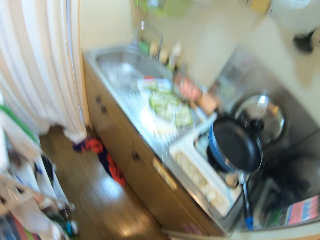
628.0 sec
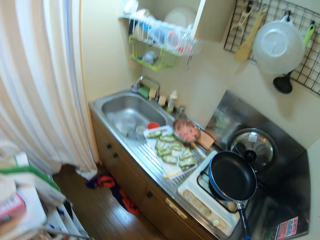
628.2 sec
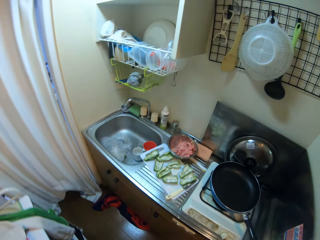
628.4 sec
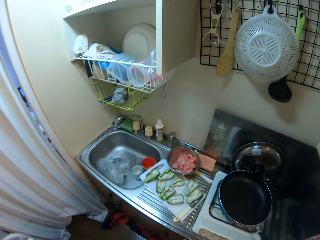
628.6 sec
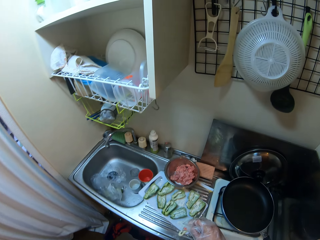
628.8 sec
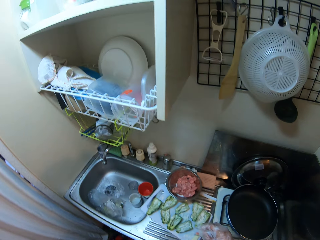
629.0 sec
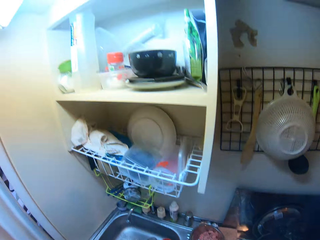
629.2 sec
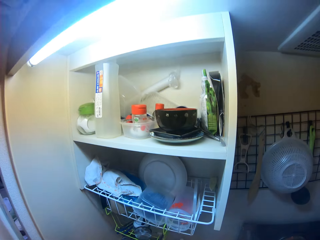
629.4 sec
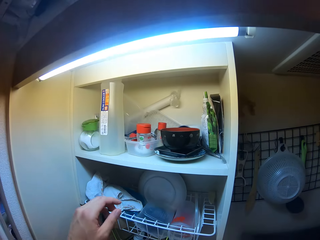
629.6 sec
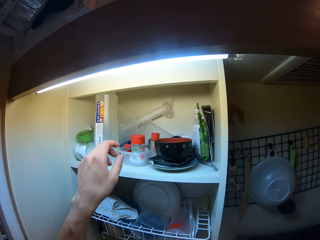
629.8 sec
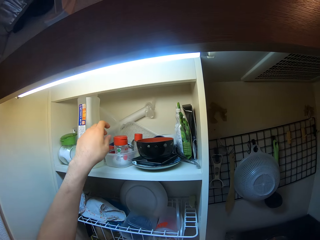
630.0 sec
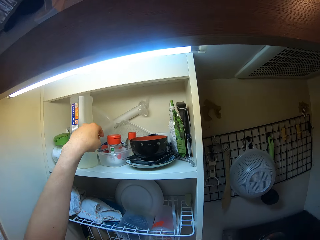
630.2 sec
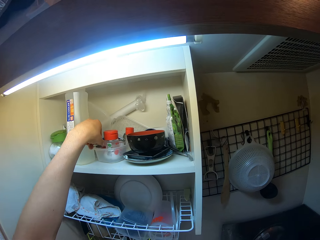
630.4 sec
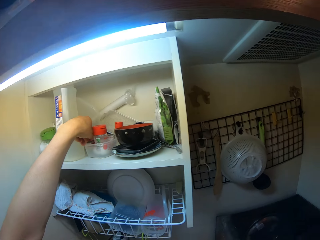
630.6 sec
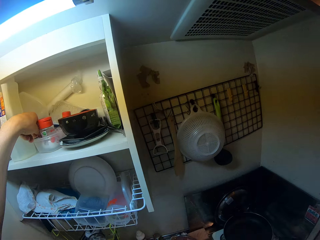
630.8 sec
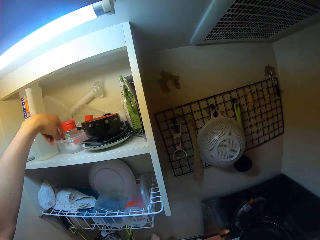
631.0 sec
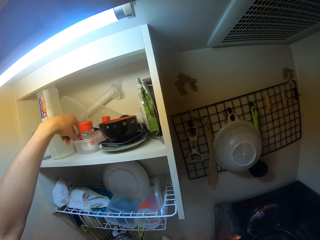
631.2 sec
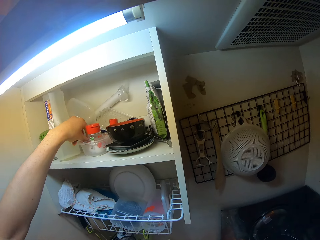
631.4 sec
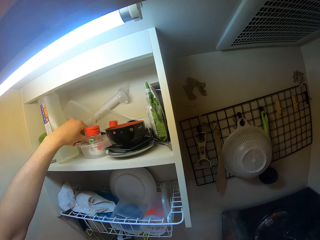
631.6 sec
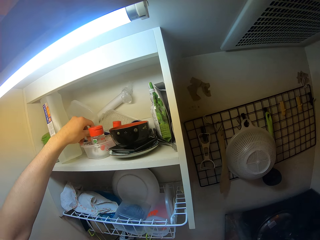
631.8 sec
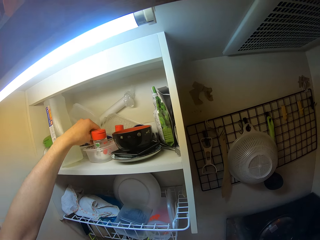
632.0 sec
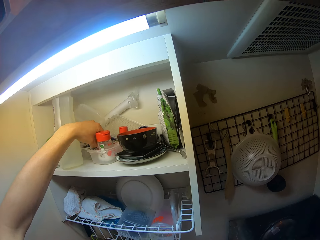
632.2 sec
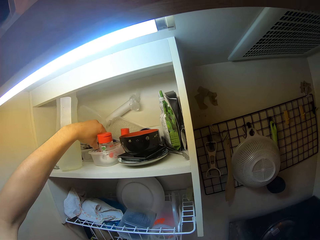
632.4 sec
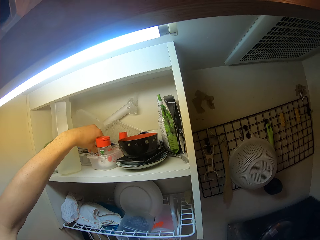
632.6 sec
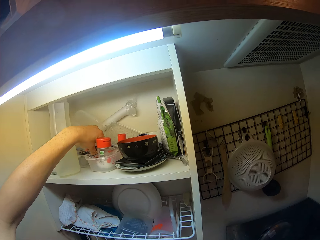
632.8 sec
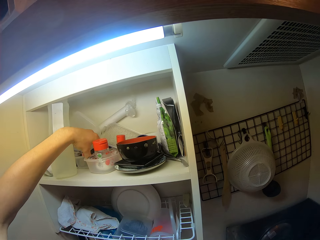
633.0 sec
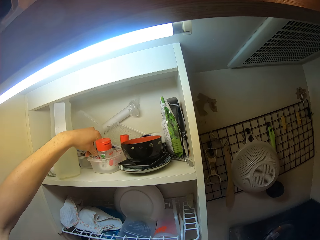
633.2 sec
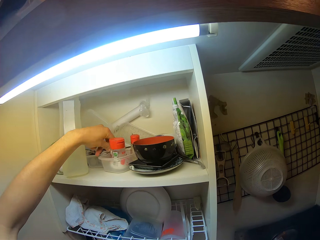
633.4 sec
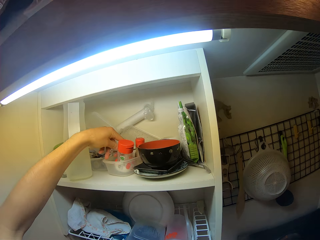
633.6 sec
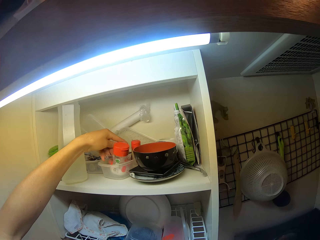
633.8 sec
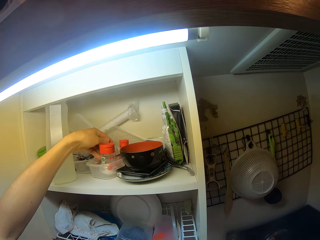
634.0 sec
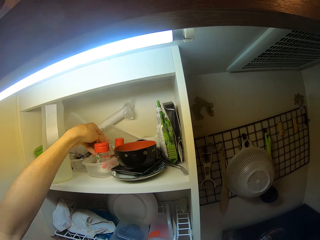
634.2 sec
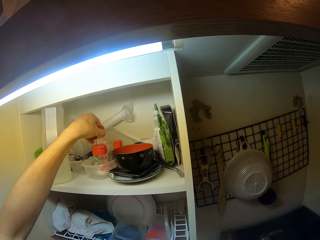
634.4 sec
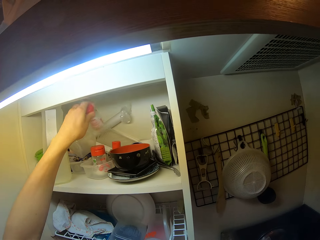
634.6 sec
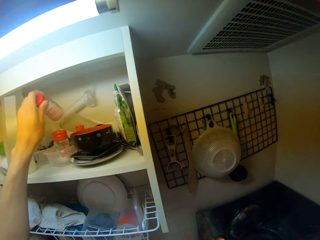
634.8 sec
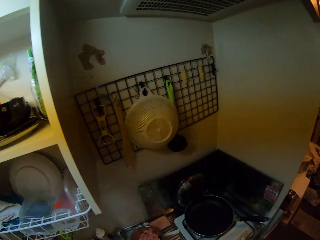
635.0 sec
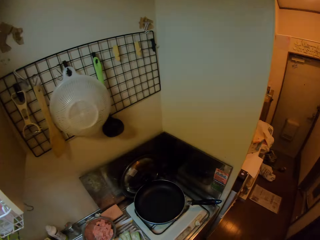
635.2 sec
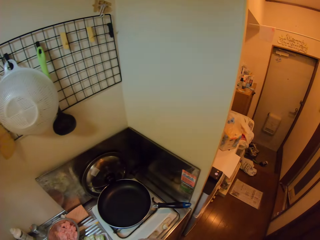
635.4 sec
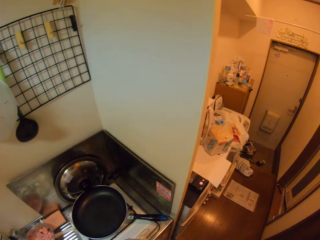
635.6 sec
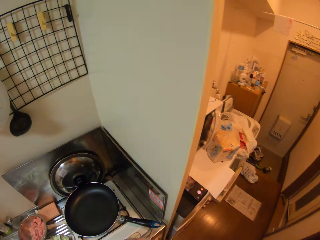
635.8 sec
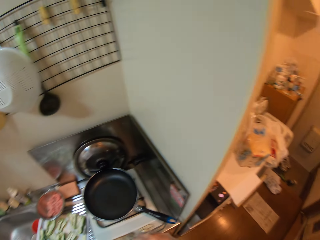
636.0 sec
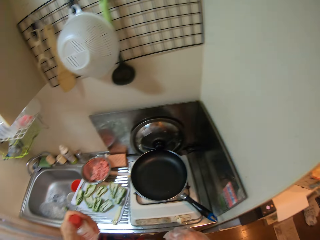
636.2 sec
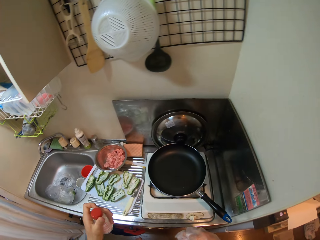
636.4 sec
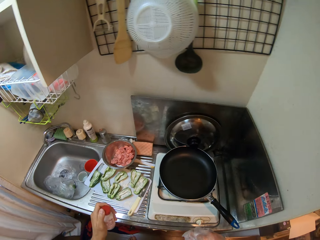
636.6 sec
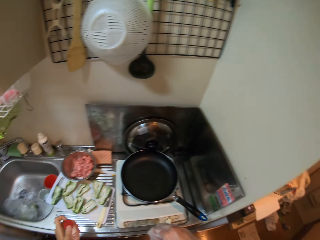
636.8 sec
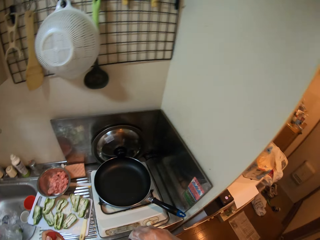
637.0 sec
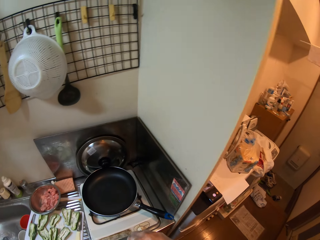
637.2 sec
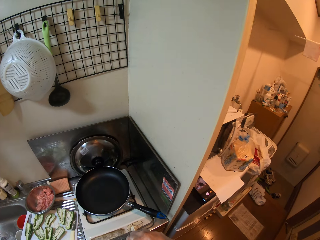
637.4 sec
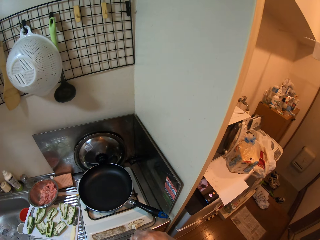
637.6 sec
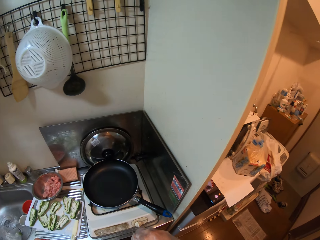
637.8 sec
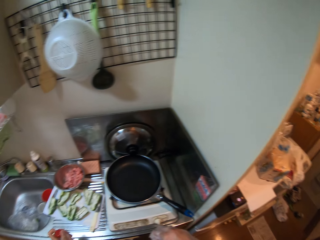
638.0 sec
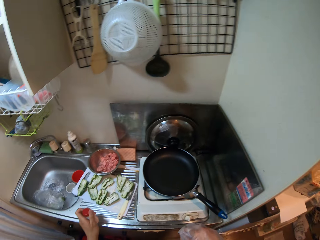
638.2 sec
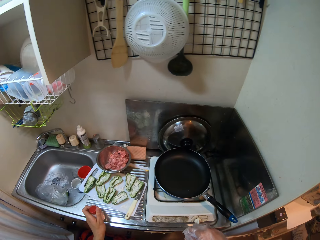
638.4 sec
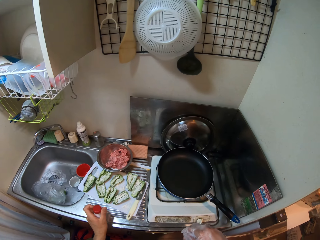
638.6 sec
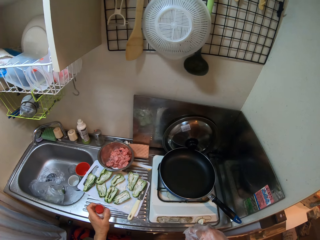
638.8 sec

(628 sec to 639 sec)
The camera wearer closes the fridge. She picks a small tin. She picks up a container from a rack with her left hand. She removes the lid of the container with her left hand. She moves the camera.

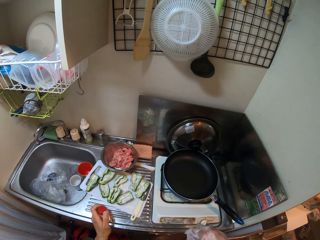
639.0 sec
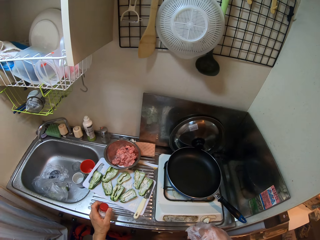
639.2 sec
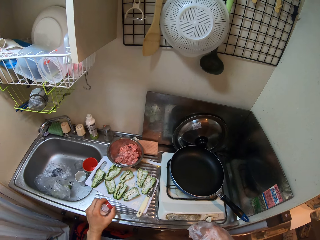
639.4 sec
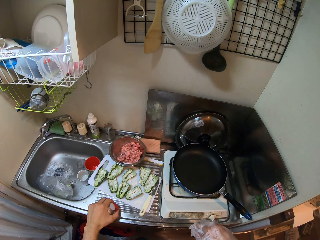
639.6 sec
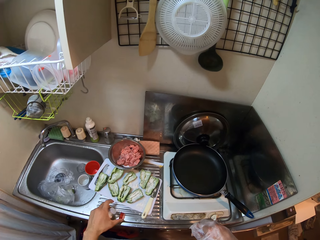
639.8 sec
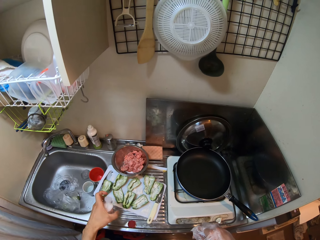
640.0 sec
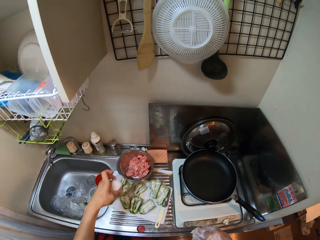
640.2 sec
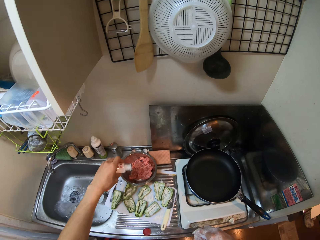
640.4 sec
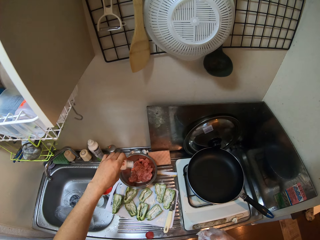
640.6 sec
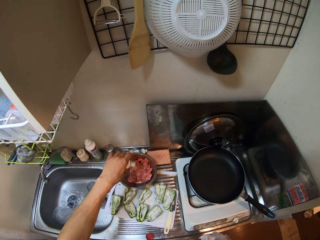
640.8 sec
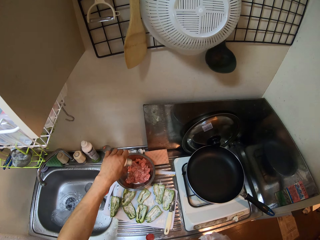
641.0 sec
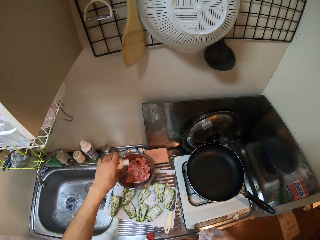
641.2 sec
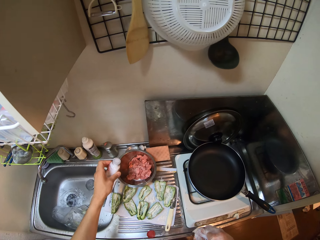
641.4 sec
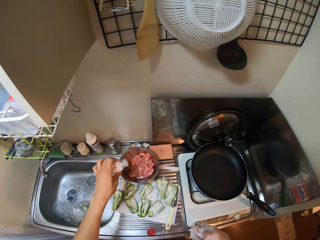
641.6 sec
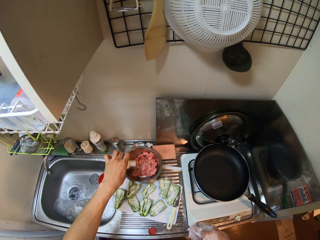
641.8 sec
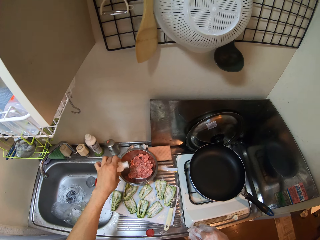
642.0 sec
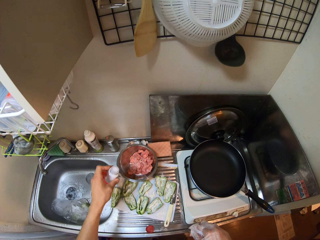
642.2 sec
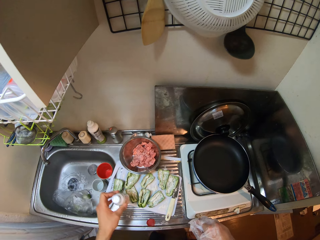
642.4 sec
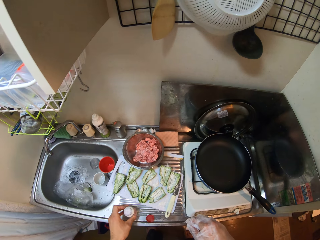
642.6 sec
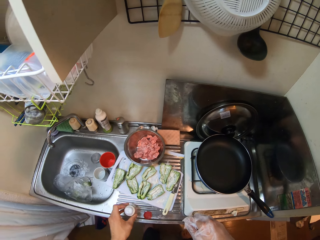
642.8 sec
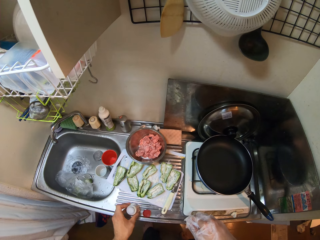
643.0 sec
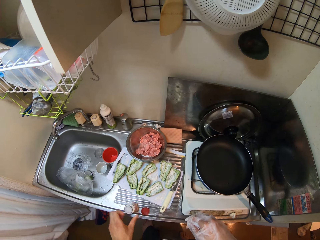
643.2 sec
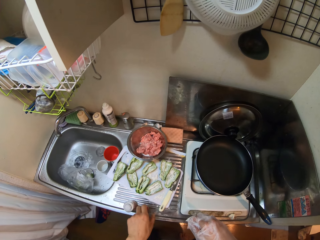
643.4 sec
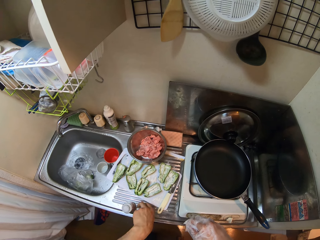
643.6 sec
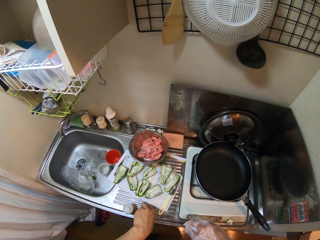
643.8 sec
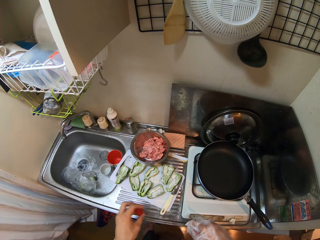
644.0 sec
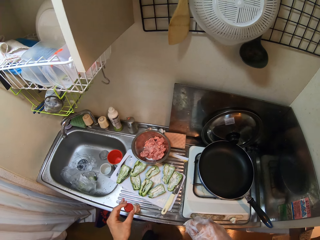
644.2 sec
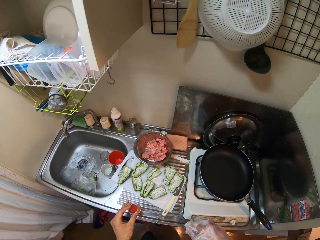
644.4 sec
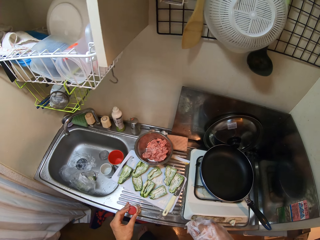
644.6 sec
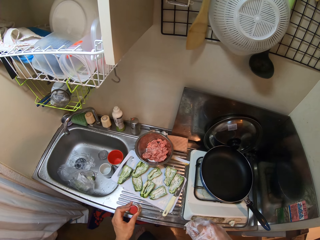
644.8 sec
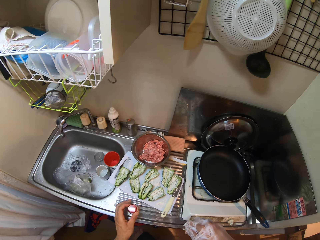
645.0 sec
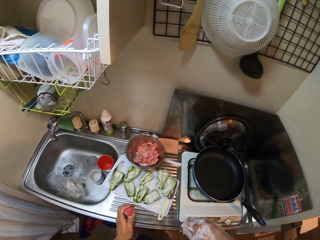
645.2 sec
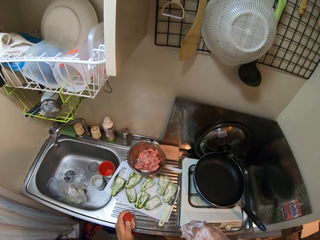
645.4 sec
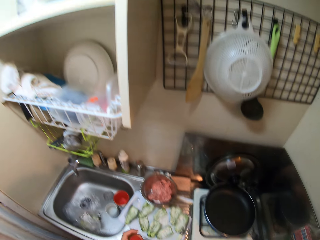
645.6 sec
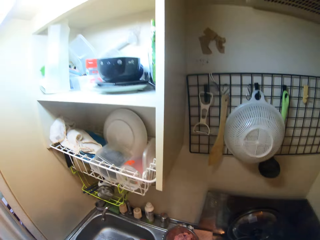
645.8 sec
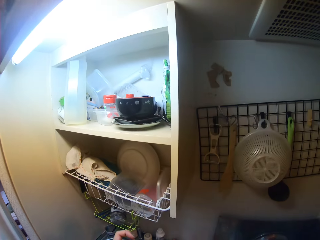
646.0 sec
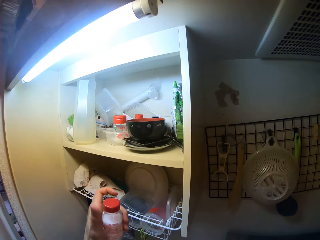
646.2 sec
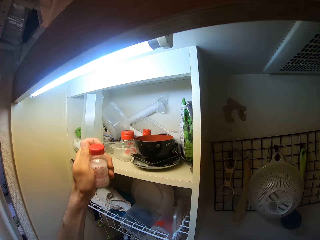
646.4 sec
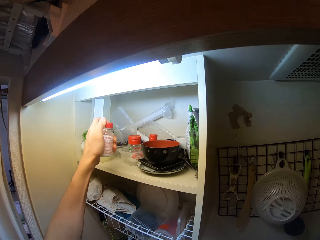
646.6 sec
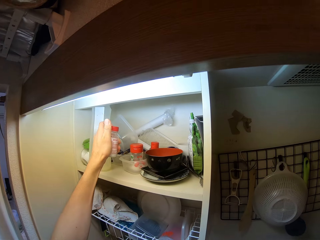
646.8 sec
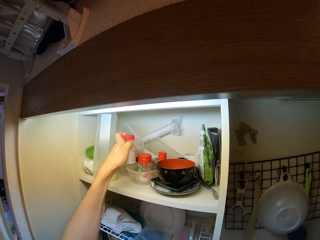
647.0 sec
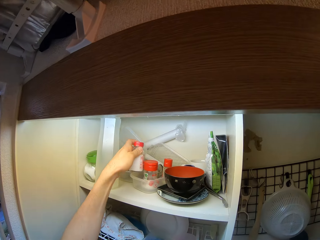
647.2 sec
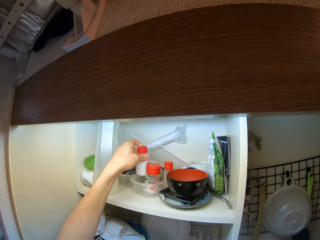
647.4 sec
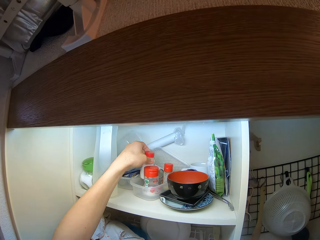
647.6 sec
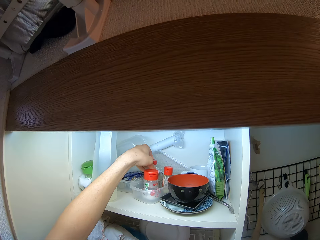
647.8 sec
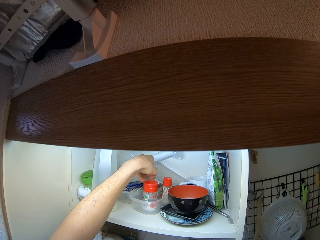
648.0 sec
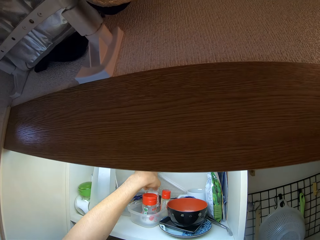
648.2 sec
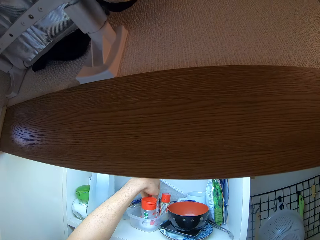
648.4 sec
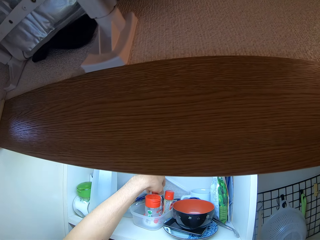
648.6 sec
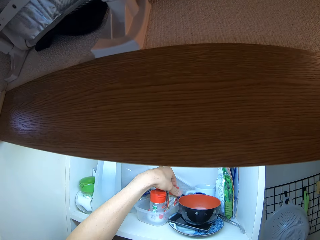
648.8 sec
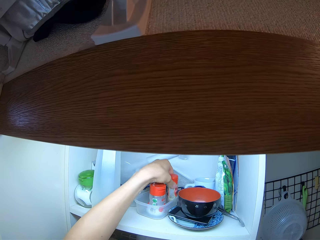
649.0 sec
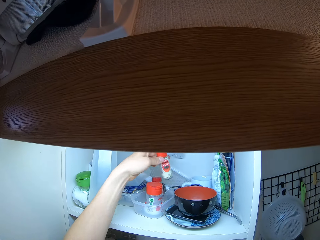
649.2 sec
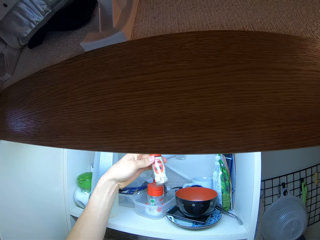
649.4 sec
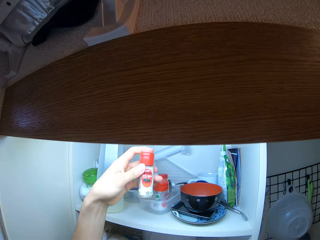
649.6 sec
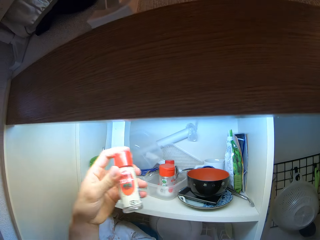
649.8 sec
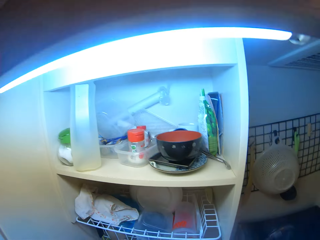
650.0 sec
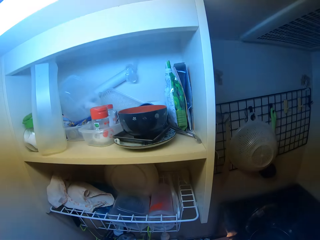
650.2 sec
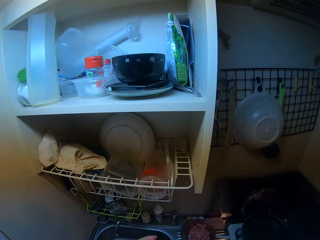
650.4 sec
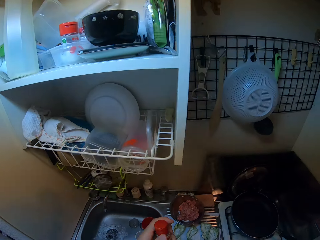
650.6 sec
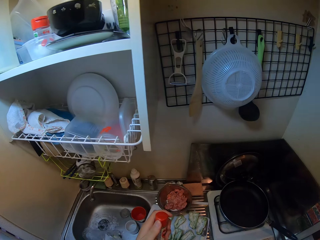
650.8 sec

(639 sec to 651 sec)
The camera wearer drops the container on the kitchen sink. She drops the lid of the container on the kitchen sink. She adds some salt from the container onto the ground beef. She drops the container on the kitchen sink. She picks up the lid of the container from the kitchen sink and covers the container with the lid. She picks up the container from the kitchen sink with her left hand. She drops the container into the rack. She picks up another container from the rack with her left hand.
